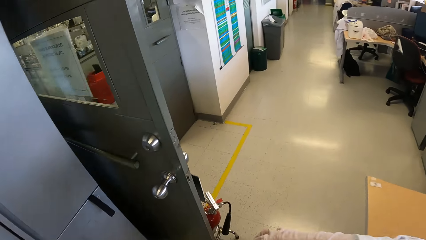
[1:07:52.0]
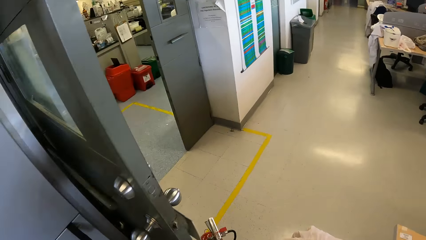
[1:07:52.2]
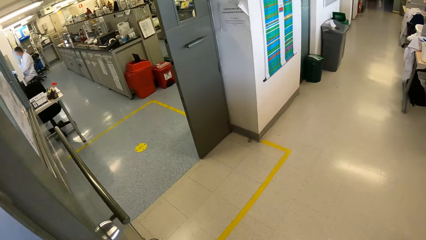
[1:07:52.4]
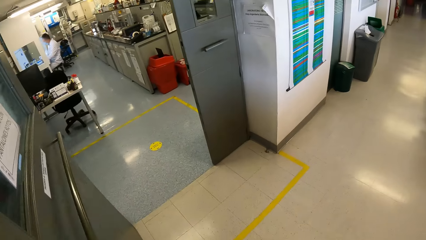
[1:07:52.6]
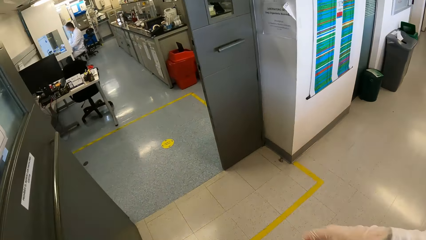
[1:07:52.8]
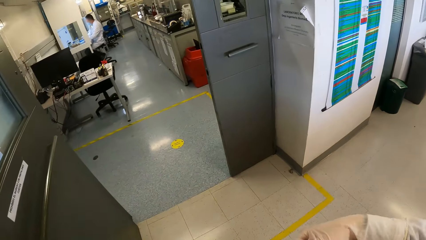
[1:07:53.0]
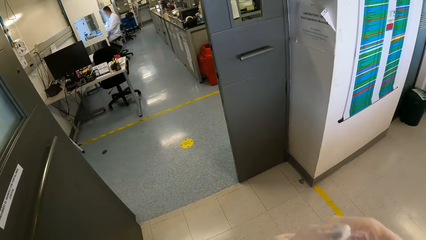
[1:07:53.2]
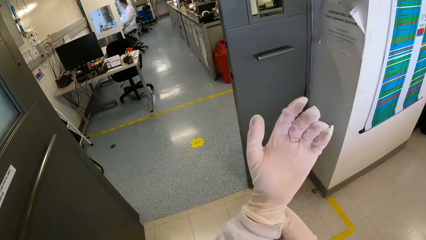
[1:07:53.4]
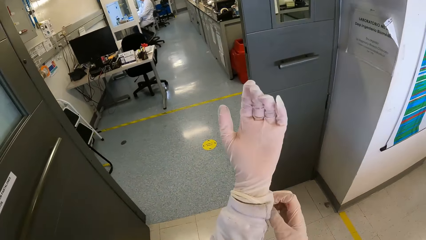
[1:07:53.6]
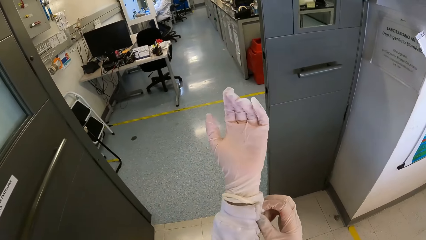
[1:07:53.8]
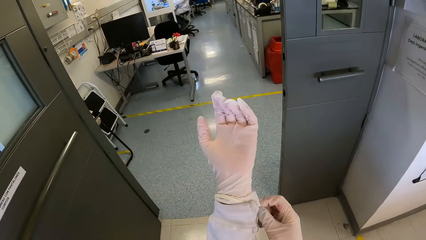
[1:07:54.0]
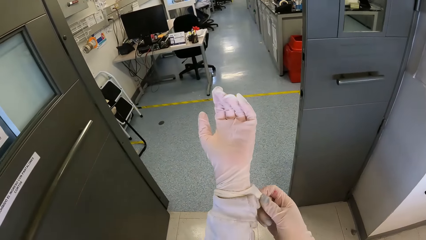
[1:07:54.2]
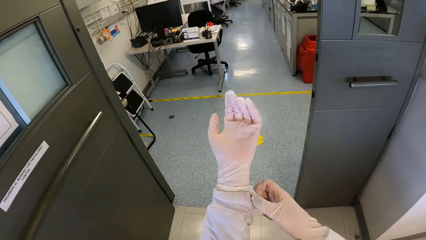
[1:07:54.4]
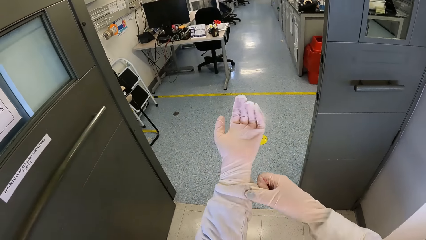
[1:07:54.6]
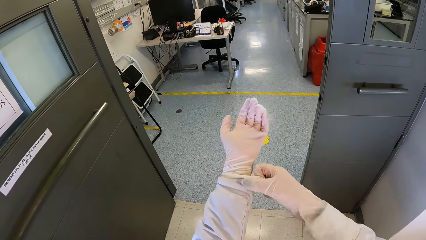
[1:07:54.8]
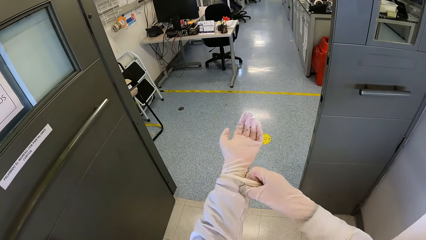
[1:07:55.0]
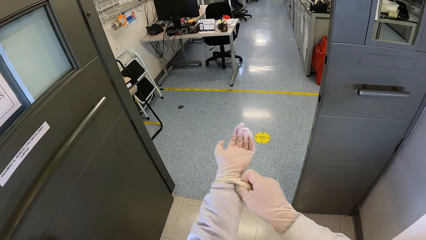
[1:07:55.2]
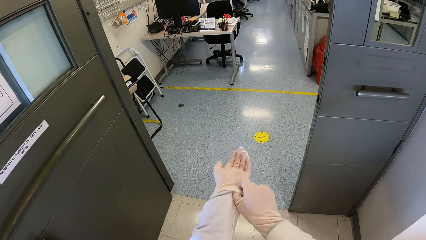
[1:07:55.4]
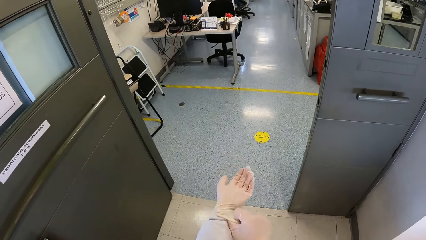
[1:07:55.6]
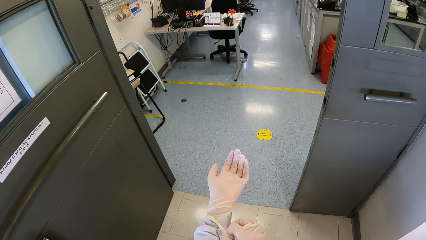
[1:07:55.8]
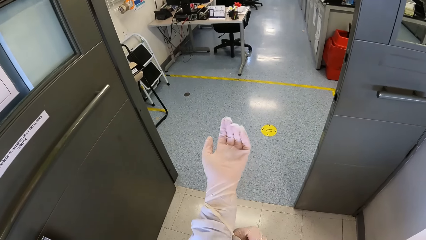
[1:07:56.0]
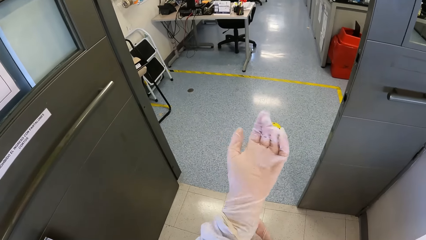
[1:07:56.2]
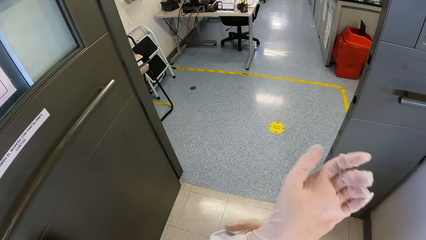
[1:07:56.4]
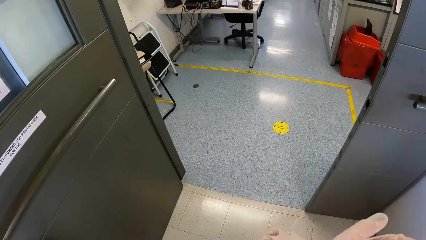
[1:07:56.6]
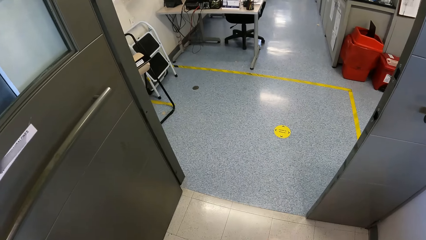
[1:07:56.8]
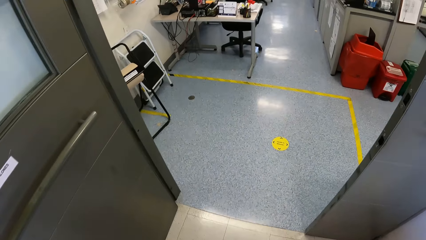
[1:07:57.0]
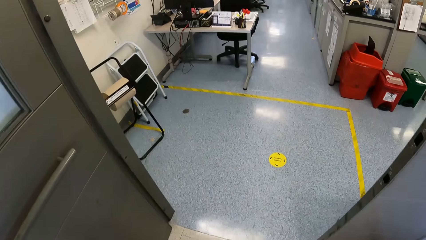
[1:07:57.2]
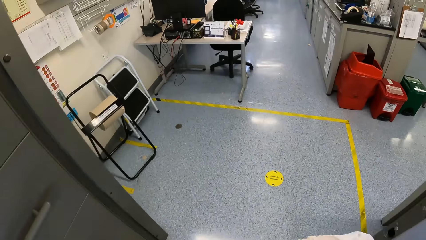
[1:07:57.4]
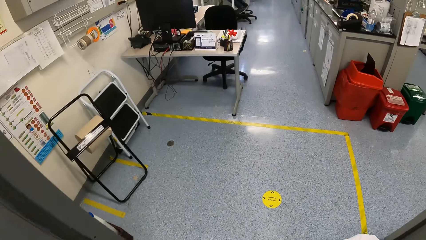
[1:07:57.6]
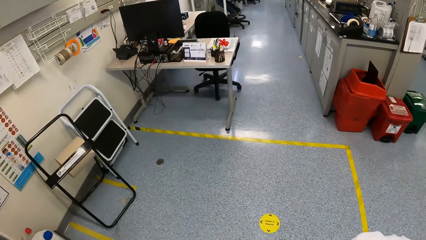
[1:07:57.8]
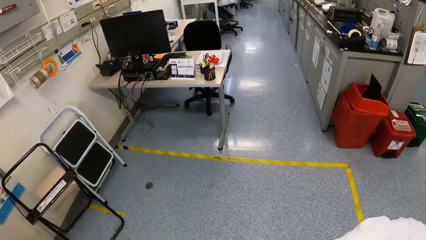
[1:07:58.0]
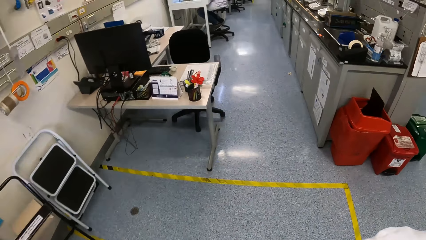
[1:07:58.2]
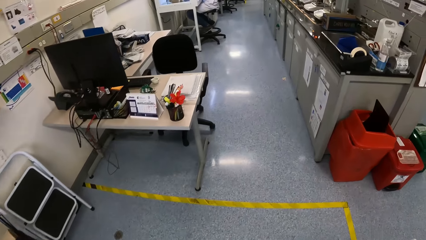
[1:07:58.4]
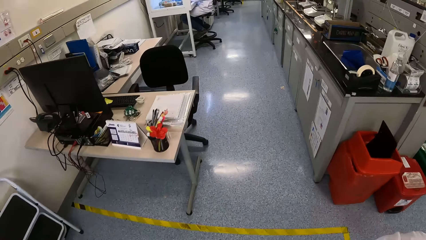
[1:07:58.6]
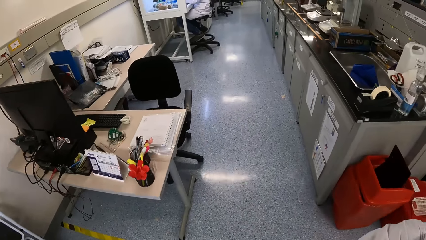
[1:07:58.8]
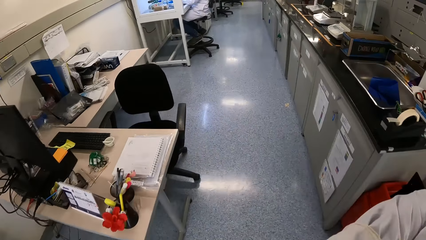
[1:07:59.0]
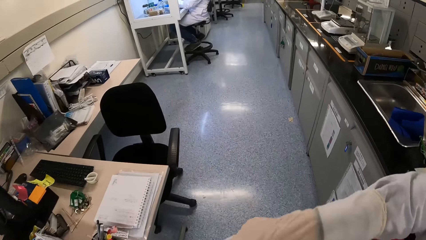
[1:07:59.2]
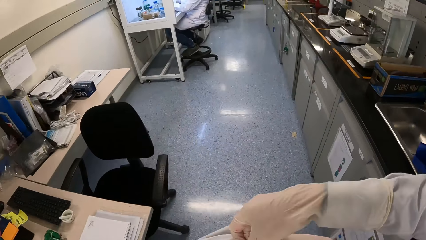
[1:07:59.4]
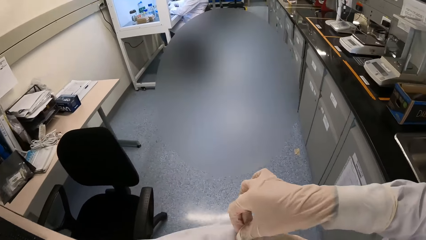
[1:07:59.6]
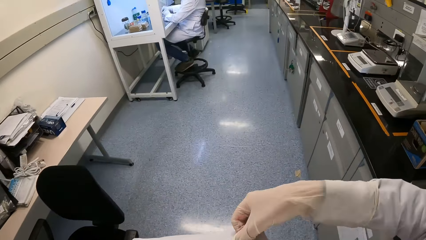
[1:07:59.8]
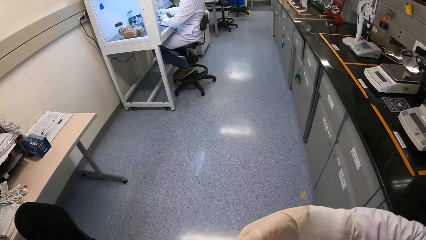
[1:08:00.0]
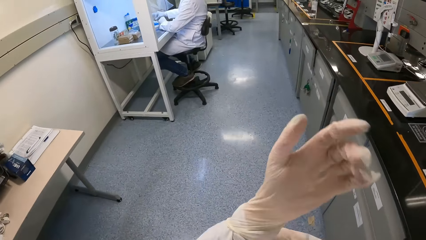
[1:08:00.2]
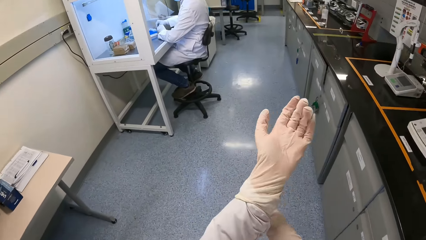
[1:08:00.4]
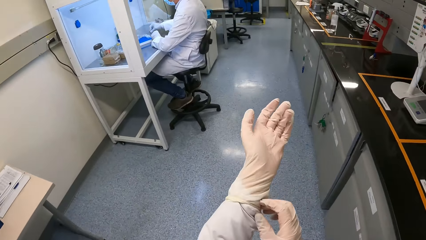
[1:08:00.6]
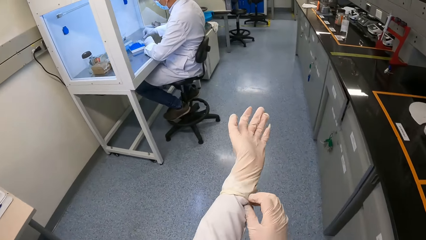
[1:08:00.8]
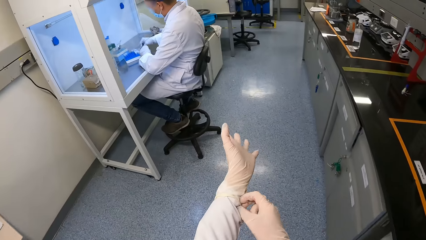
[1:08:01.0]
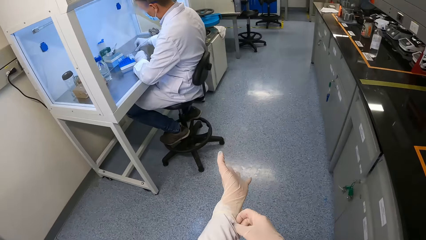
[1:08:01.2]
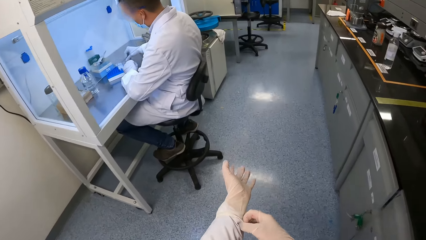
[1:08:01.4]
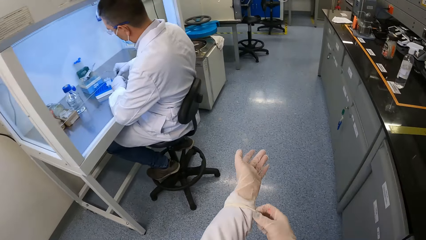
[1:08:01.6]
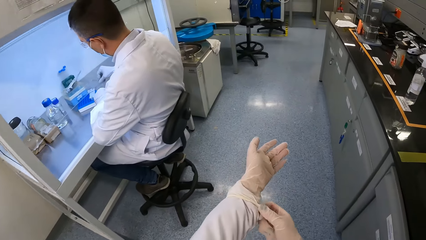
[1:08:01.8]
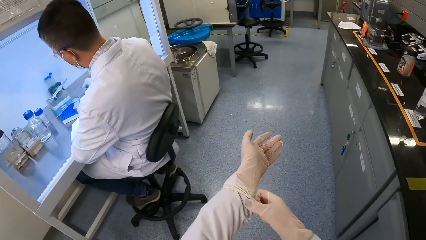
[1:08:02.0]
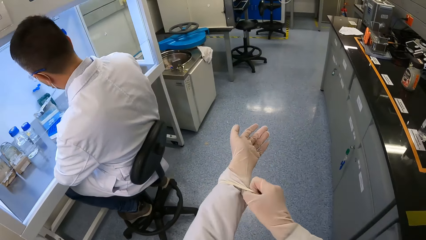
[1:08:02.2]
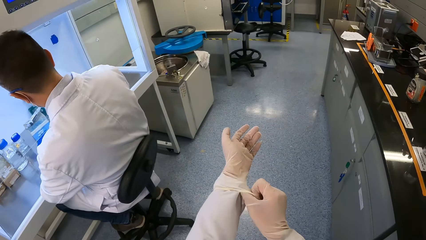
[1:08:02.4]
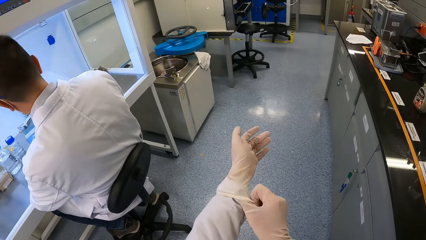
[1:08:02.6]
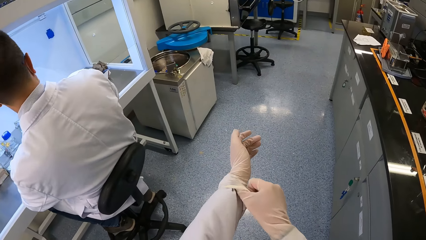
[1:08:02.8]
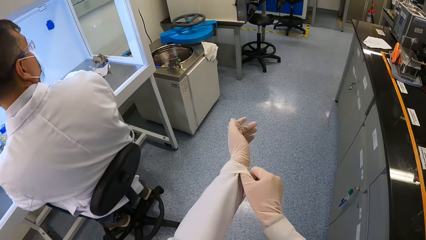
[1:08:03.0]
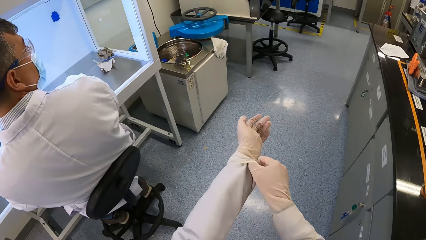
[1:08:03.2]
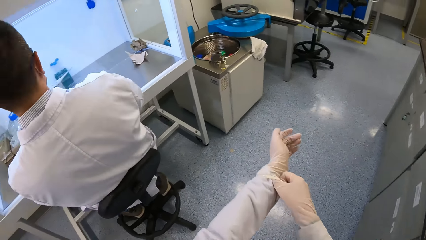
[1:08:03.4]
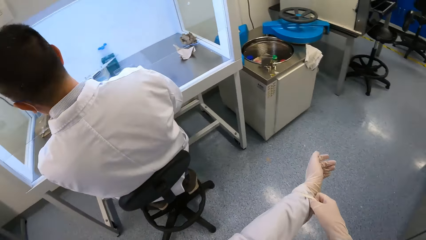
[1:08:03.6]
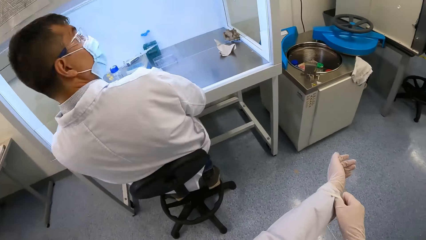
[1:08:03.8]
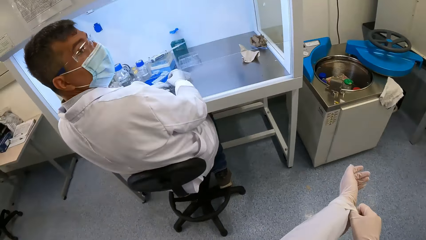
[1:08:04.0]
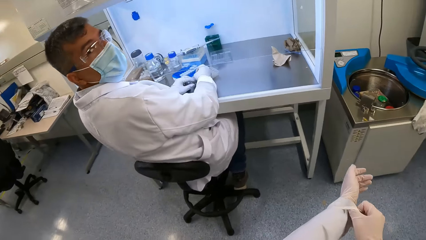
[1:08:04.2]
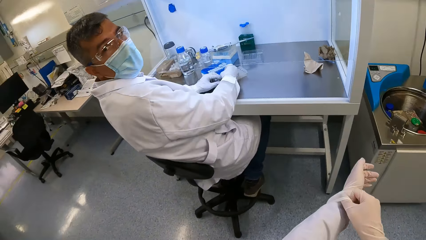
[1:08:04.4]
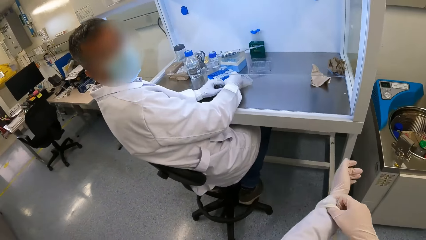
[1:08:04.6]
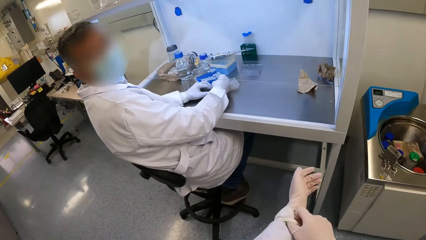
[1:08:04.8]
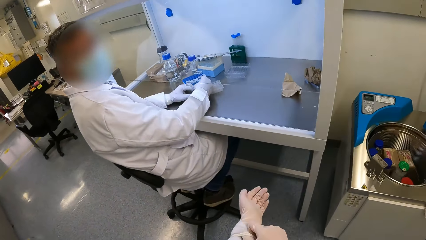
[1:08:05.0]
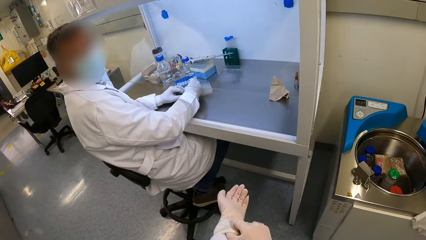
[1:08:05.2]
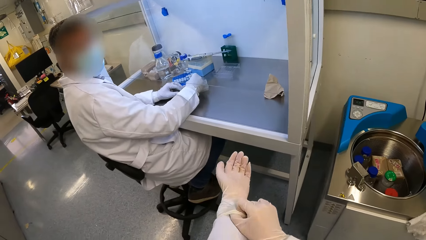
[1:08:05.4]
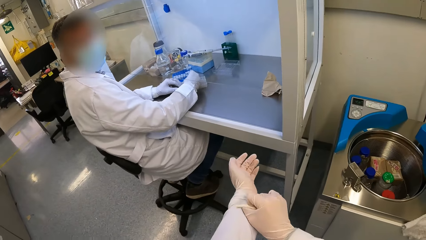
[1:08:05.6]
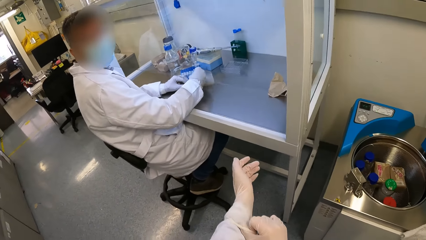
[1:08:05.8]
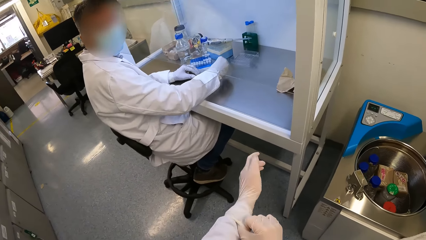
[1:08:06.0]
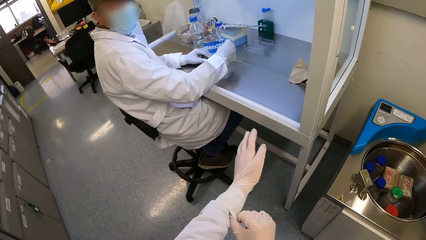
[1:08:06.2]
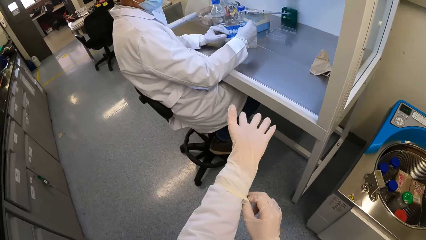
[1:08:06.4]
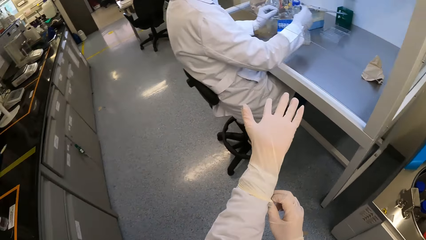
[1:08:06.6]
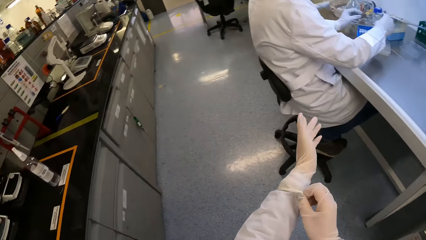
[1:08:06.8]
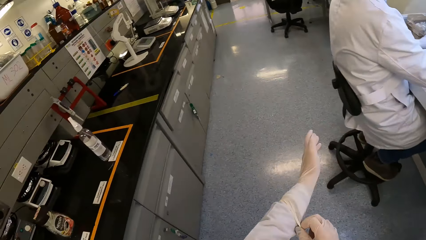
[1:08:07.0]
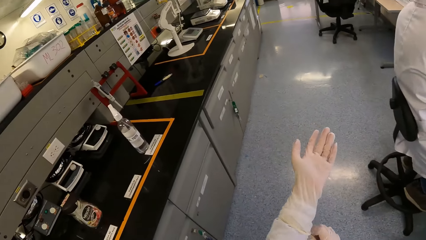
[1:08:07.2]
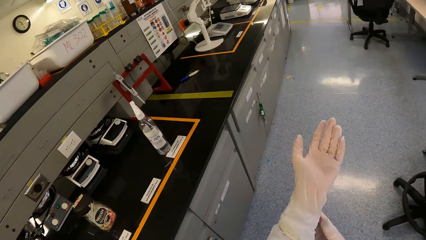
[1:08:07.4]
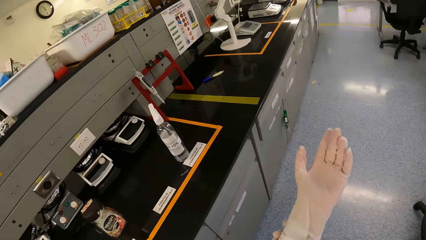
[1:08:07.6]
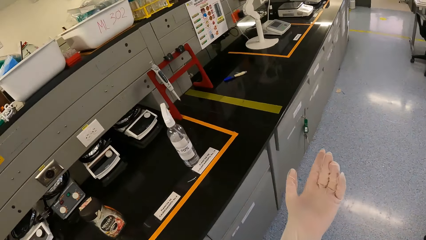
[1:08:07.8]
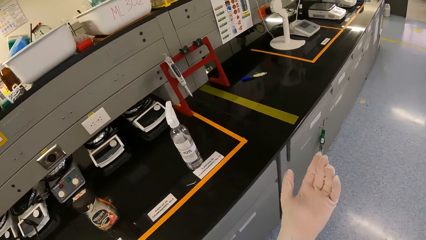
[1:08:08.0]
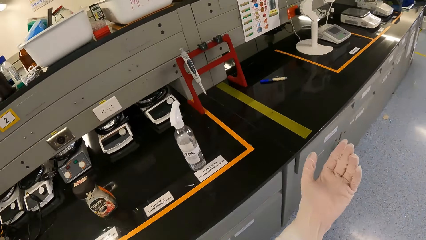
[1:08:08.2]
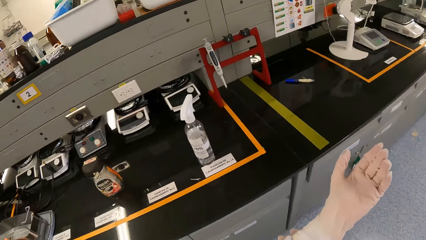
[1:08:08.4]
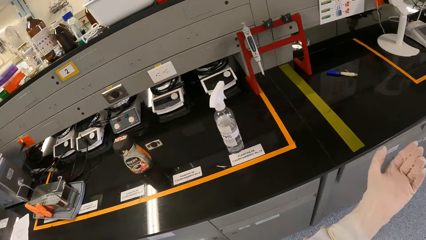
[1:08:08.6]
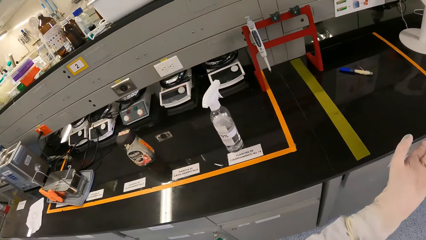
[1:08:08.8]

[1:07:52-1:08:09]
The camera wearer interacts with a man. They walk around.
